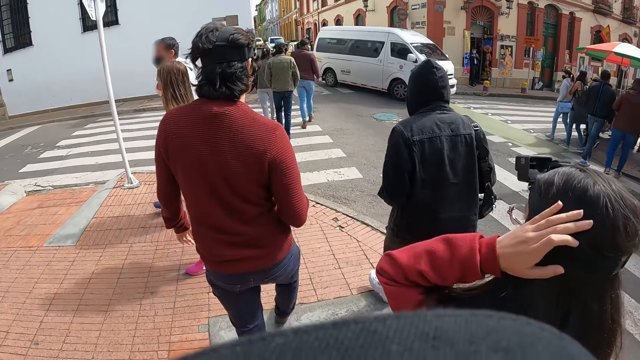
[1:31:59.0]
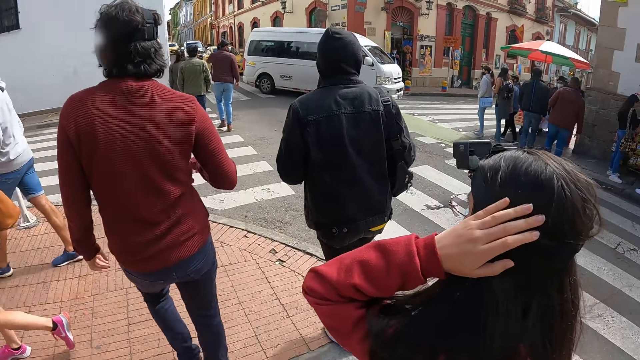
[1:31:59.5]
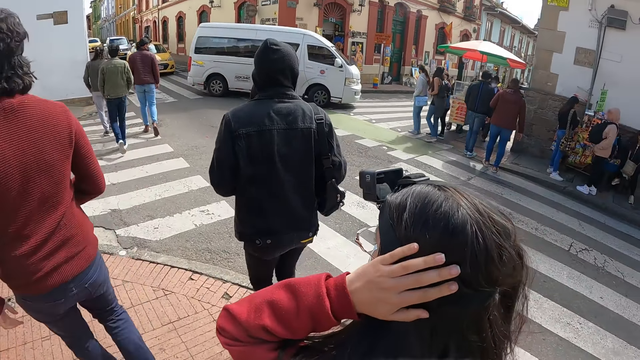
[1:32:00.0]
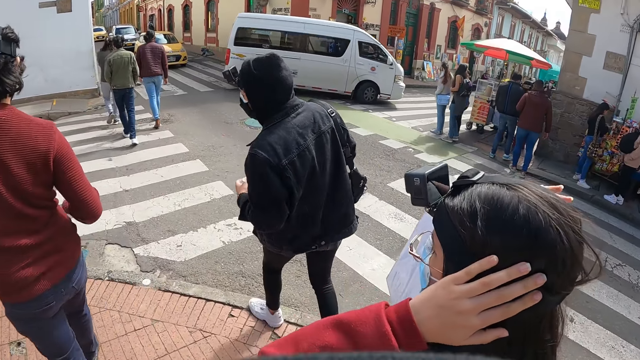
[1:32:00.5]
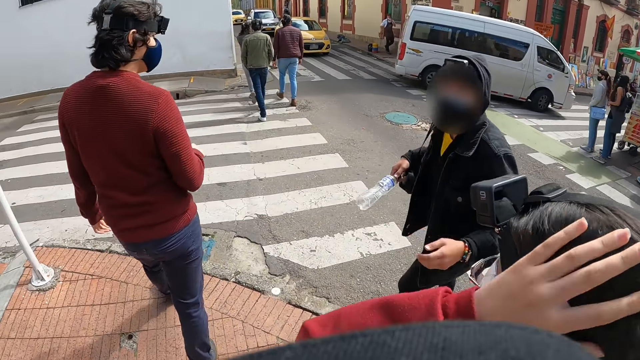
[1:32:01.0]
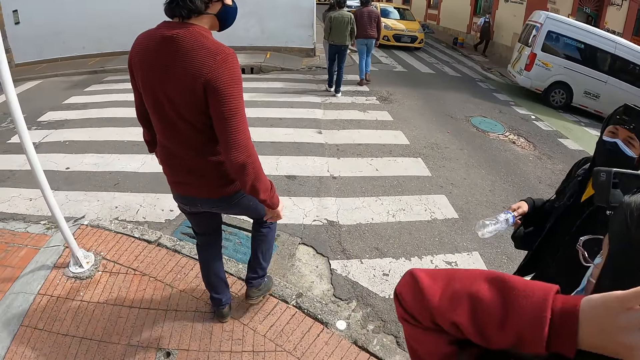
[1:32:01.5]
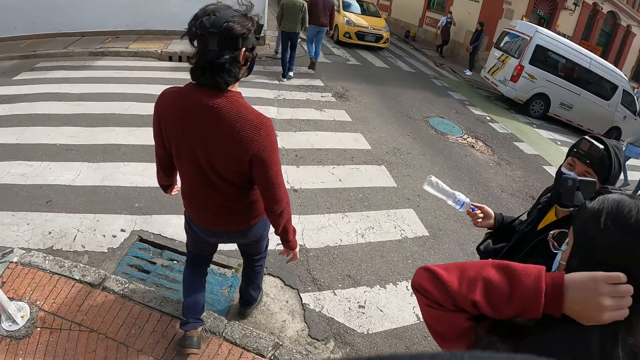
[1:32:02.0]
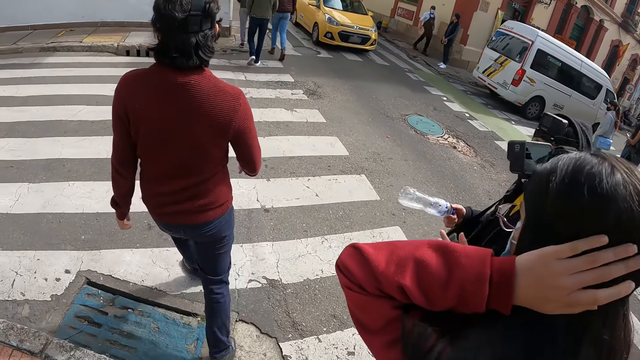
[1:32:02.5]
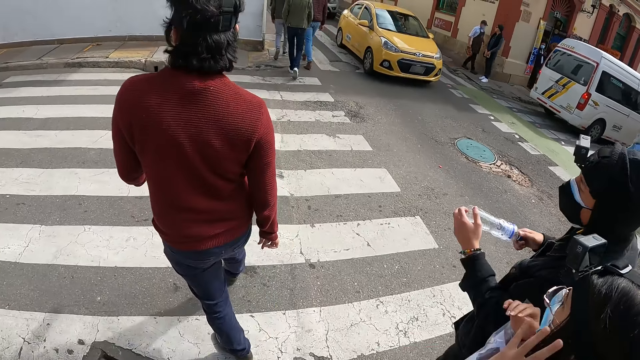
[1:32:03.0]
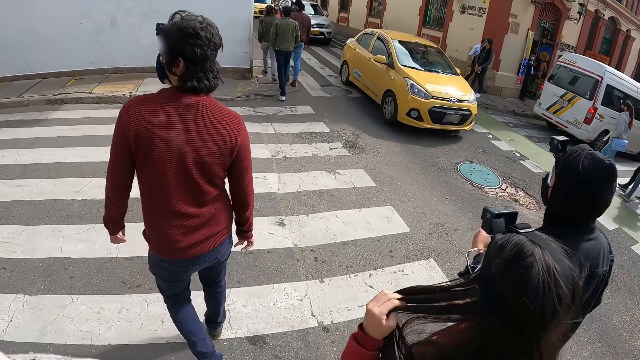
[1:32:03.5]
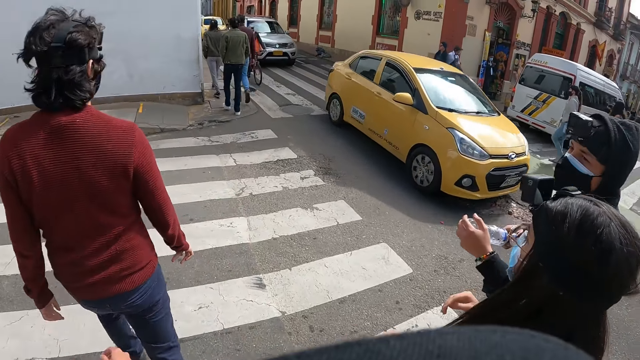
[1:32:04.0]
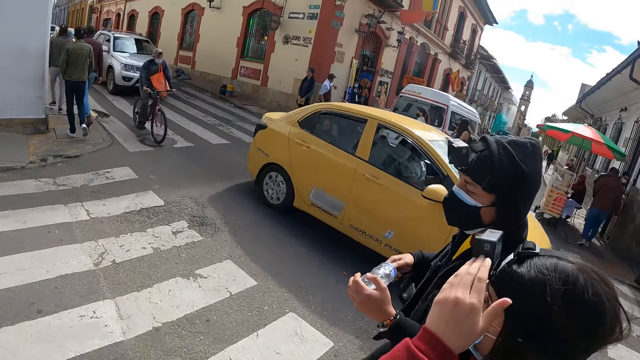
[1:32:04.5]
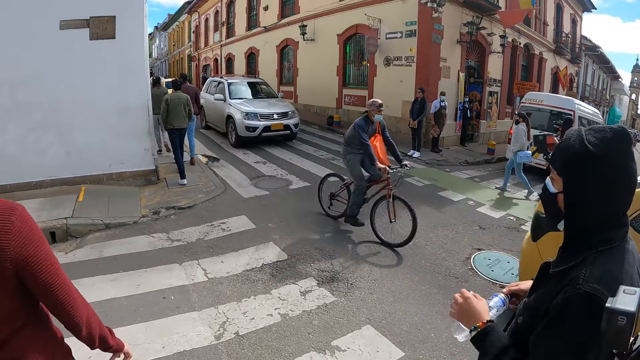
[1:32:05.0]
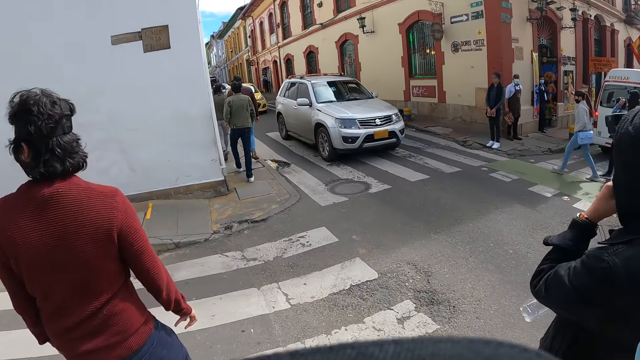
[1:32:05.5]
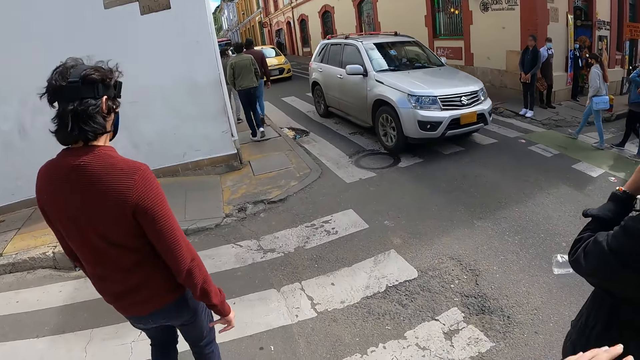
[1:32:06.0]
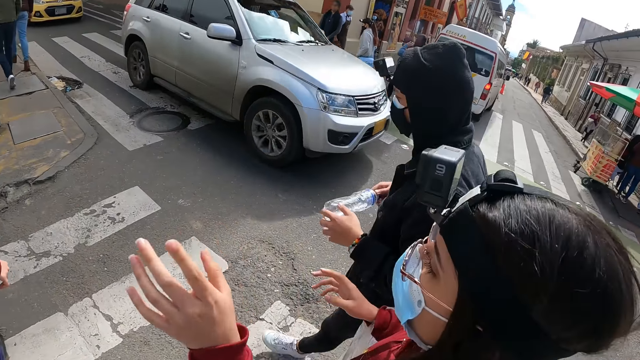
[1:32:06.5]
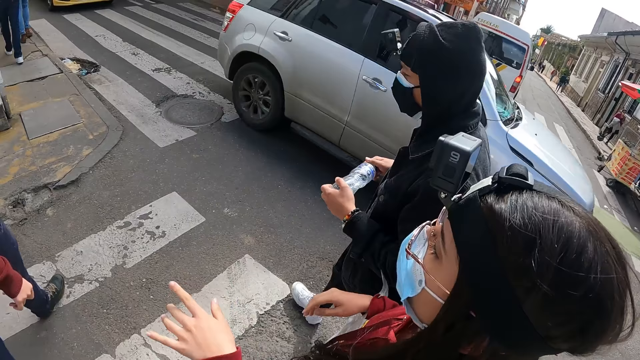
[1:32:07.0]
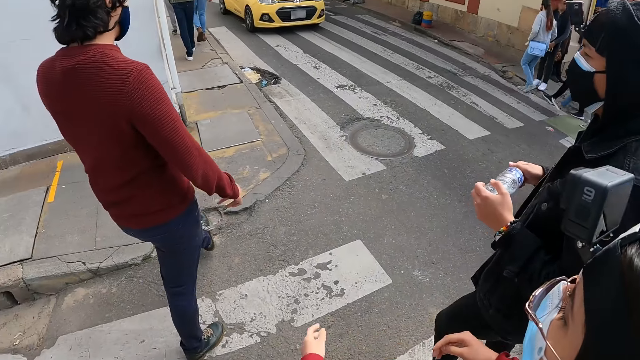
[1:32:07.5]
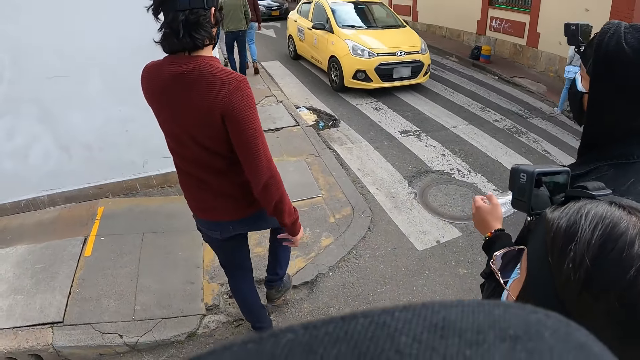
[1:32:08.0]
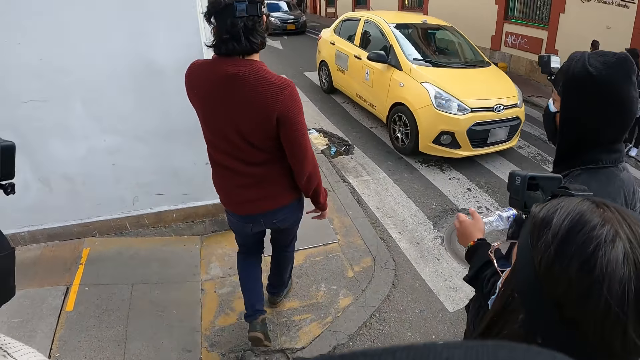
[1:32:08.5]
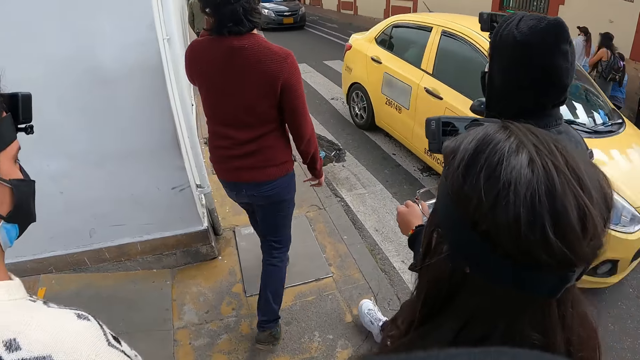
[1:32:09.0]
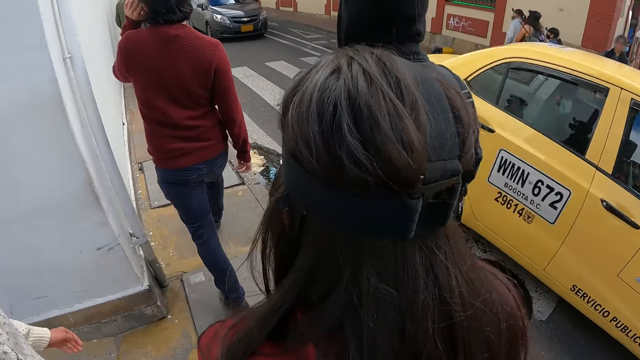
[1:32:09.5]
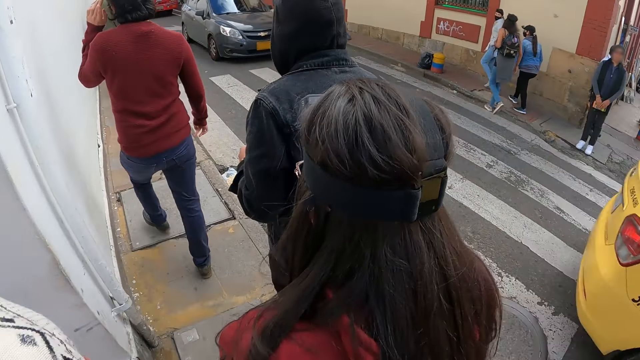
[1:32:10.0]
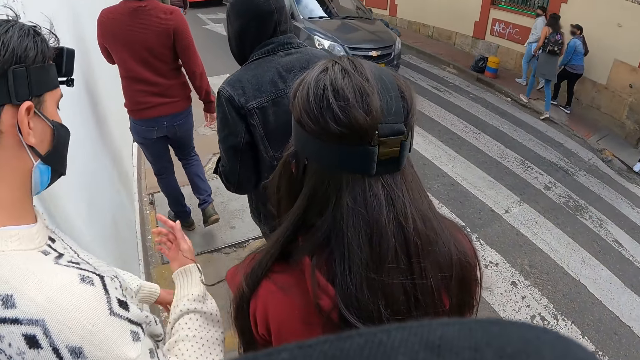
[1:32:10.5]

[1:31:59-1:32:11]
A person touches her hair. A second person turns to the camera wearer. A third person and the second person cross the zebra crossing. The camera wearer looks across a street. They look forward on the street. They look at the second person and the first person. They look forward on the street.

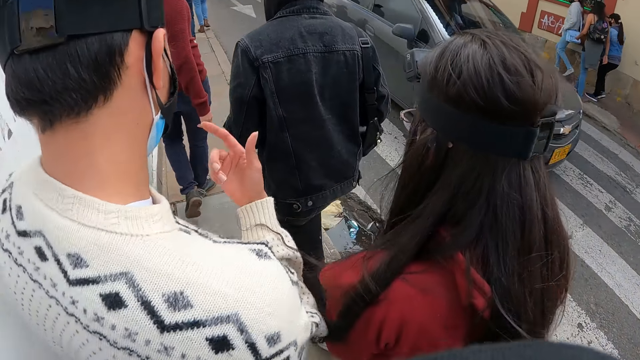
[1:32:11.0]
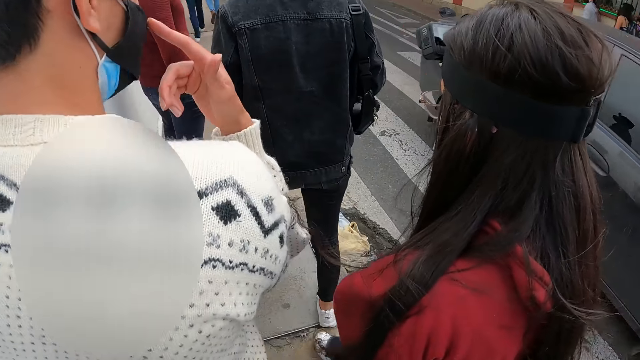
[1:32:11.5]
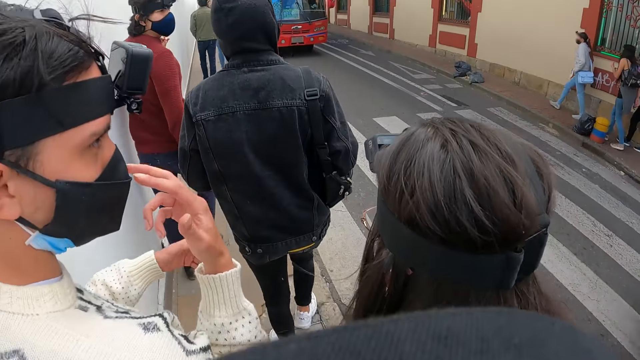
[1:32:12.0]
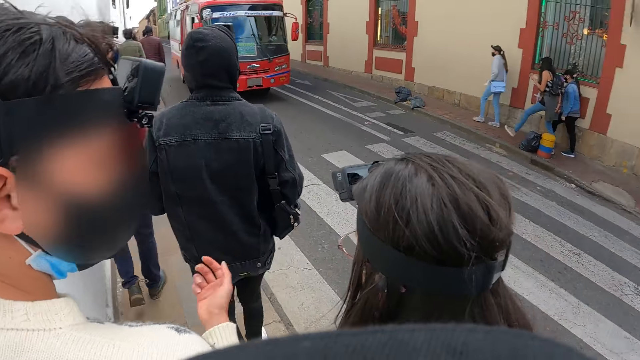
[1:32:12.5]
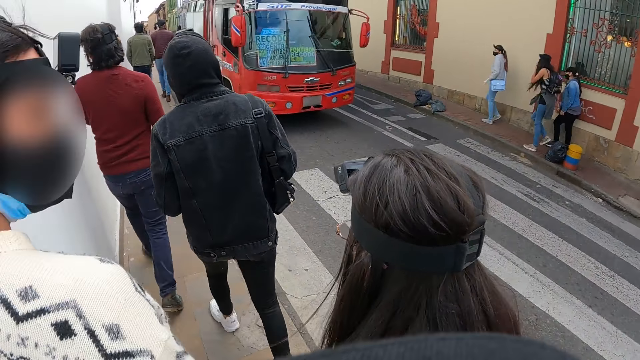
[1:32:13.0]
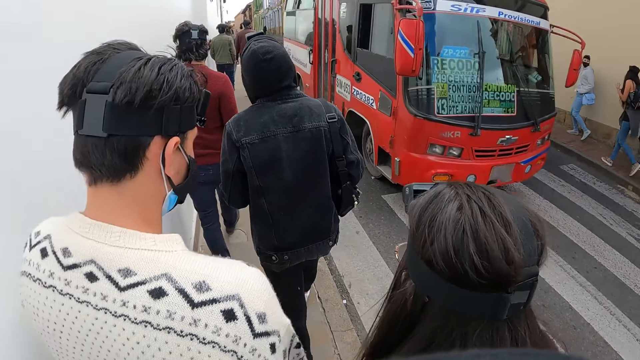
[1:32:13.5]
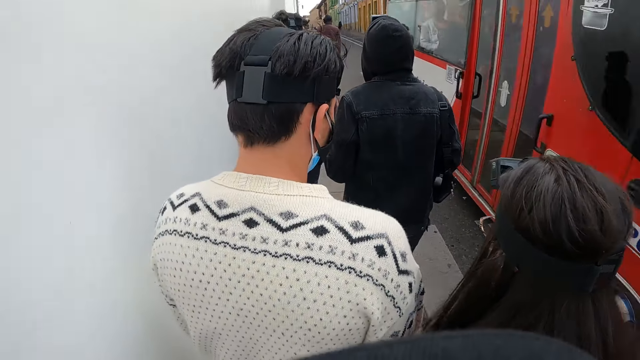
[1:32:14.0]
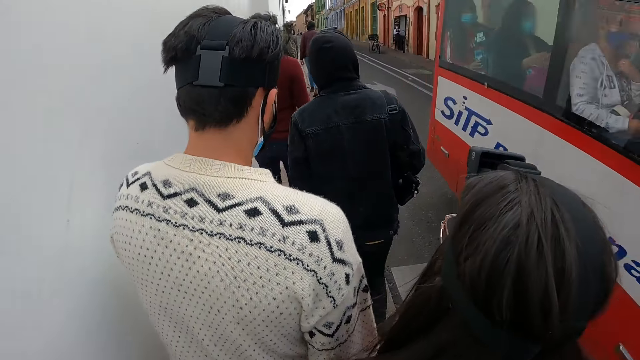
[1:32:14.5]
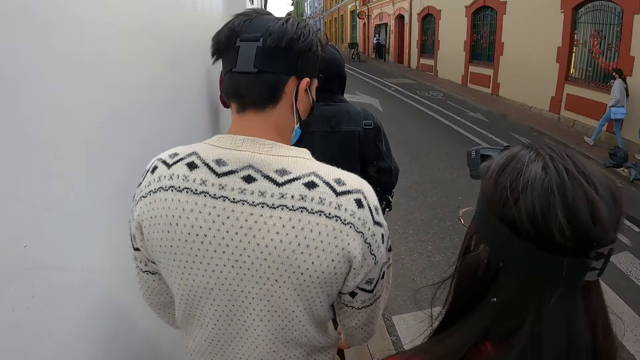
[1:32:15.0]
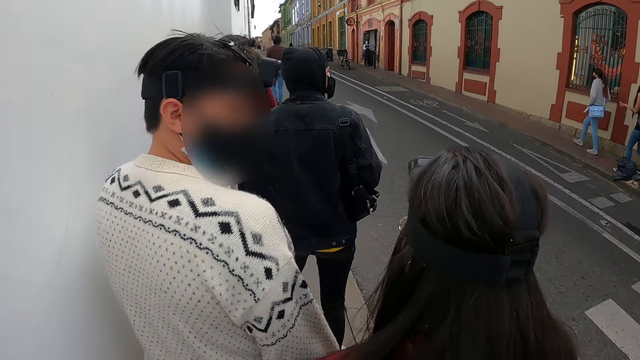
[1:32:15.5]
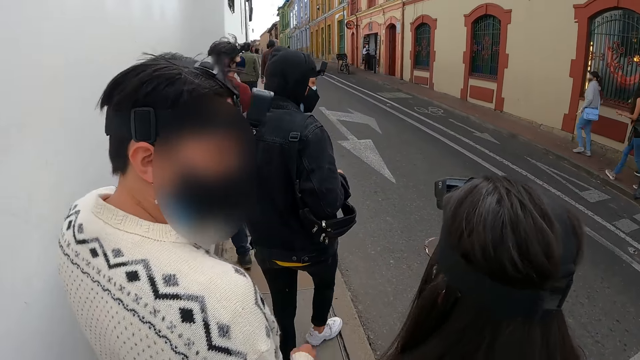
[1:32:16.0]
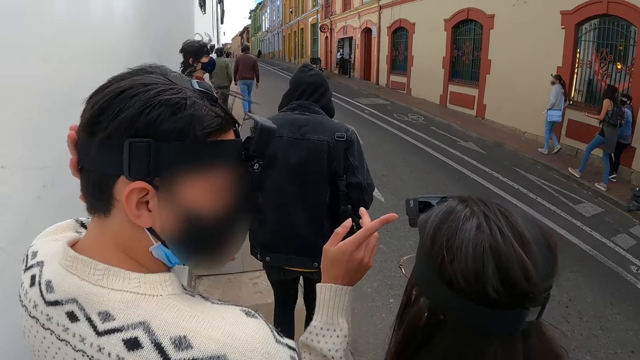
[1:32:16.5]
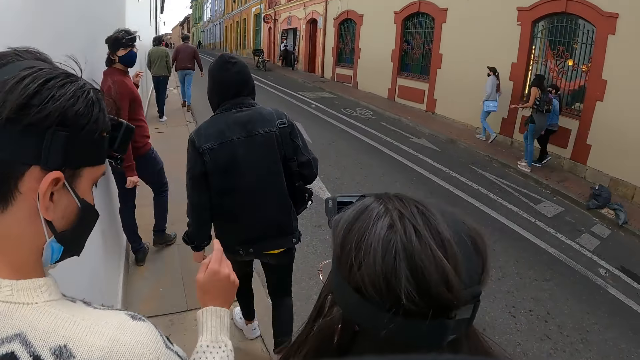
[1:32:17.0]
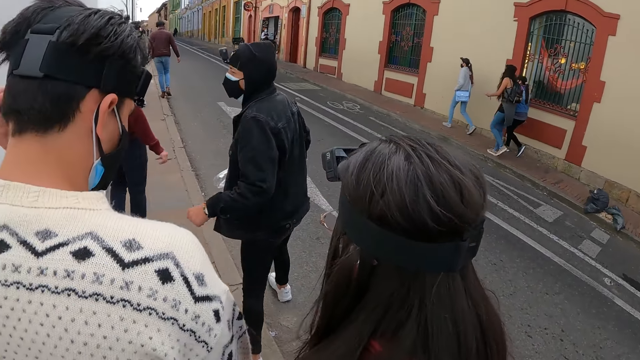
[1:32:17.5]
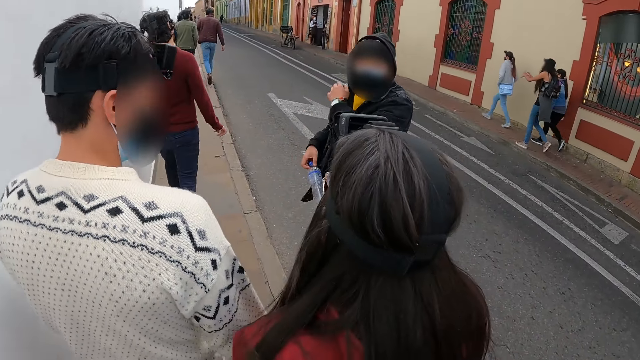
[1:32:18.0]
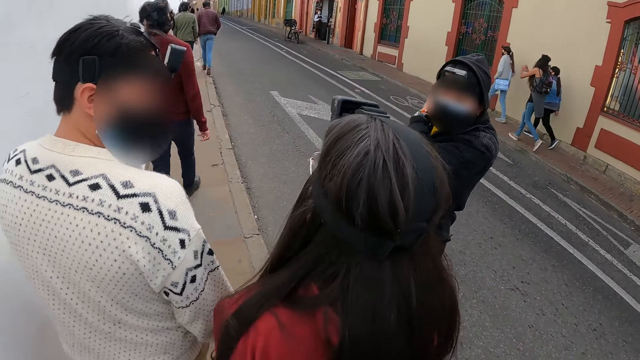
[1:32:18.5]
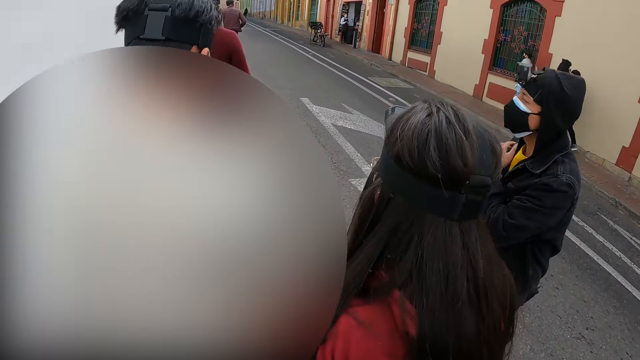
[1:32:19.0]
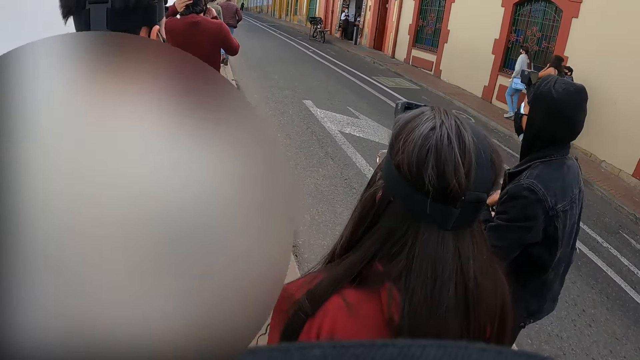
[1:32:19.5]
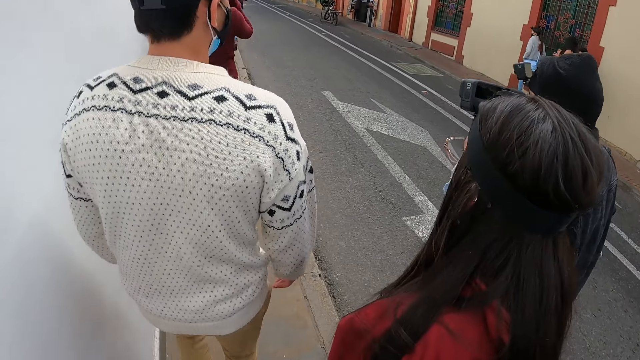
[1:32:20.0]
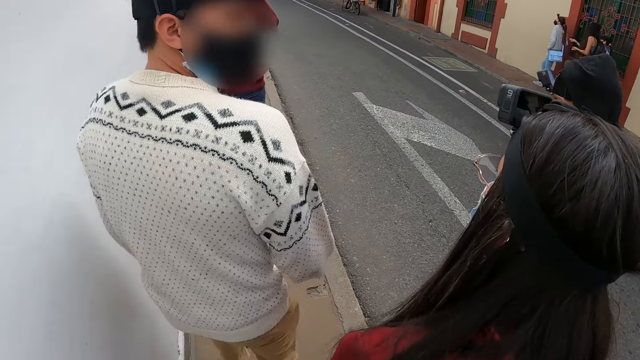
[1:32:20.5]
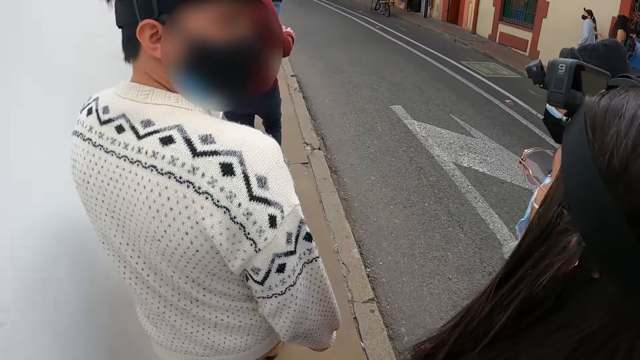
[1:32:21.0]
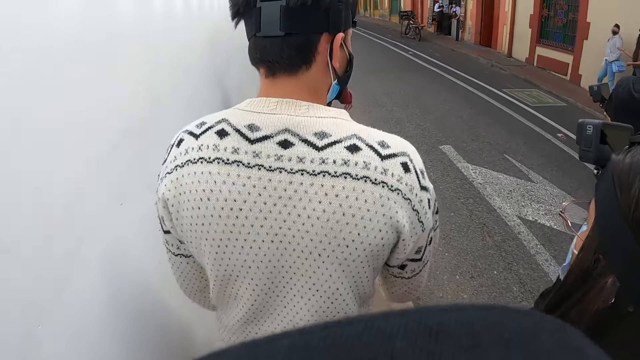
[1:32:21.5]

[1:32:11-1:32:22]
A person talks to another person. A third person looks across a road. The first person points at the other person. The third person looks at the camera wearer and adjusts his bag on his shoulder.
